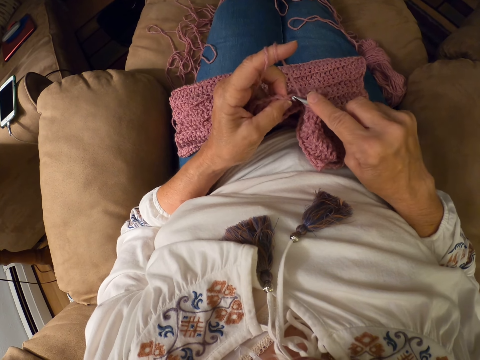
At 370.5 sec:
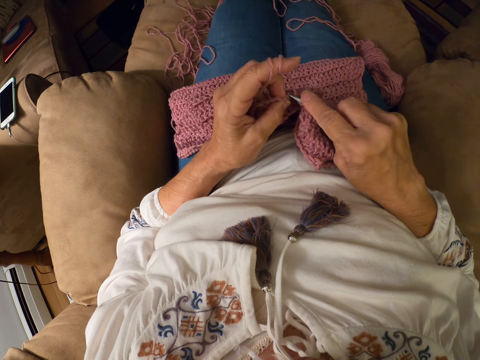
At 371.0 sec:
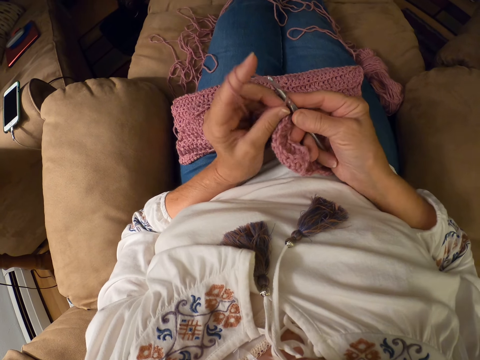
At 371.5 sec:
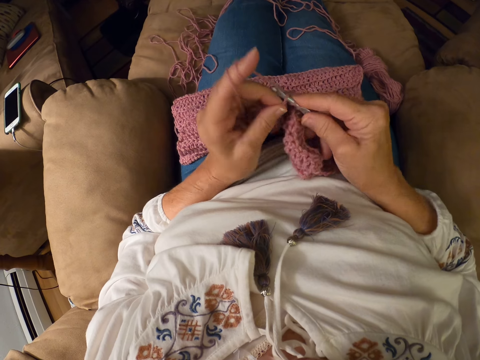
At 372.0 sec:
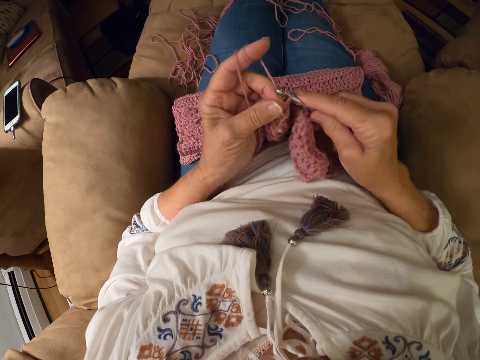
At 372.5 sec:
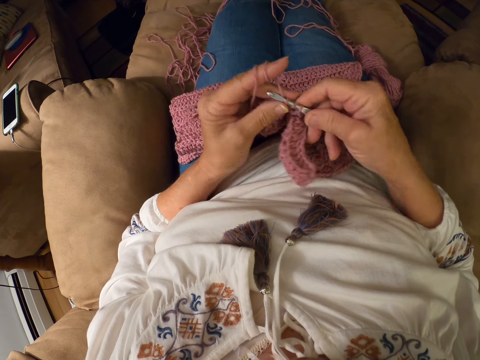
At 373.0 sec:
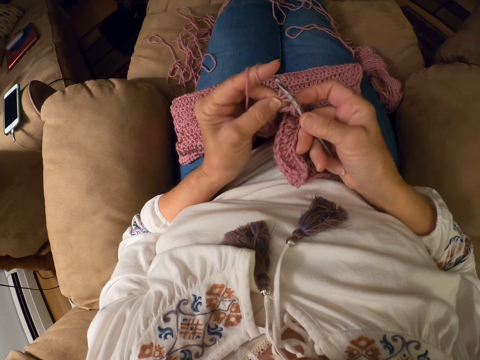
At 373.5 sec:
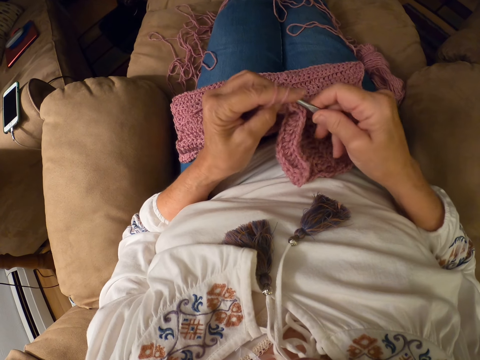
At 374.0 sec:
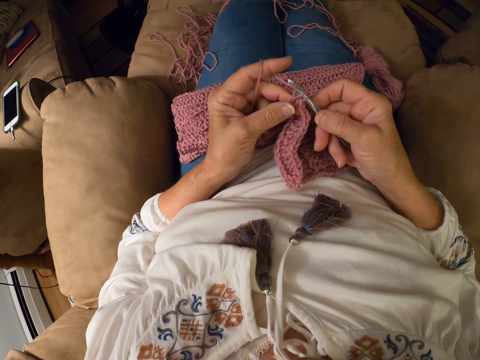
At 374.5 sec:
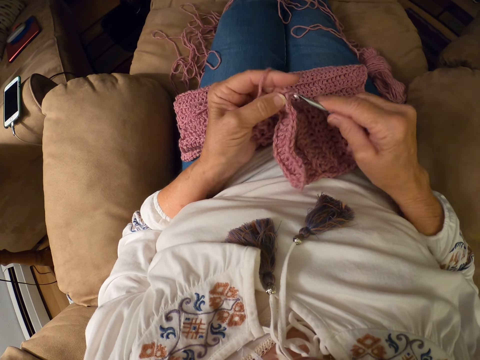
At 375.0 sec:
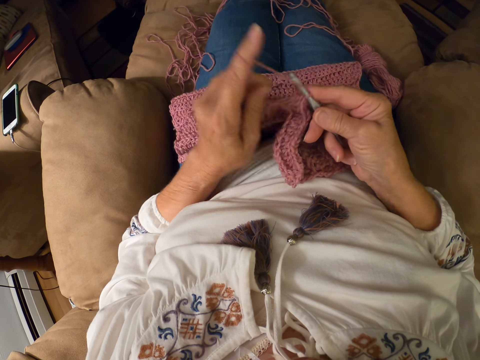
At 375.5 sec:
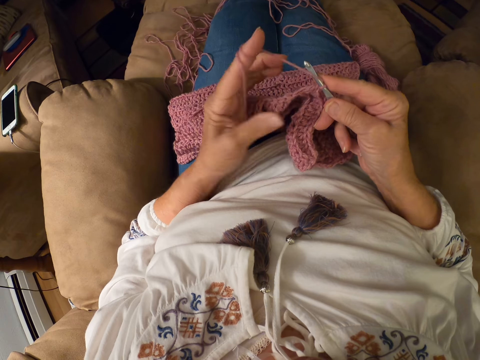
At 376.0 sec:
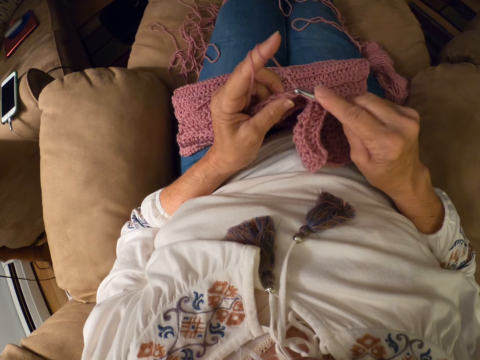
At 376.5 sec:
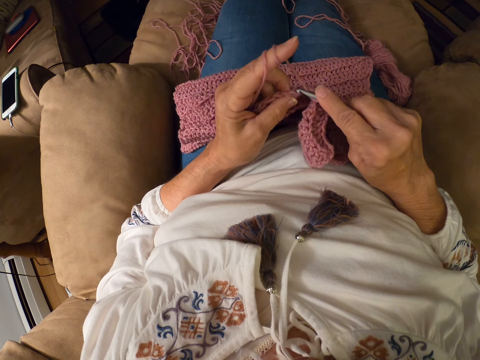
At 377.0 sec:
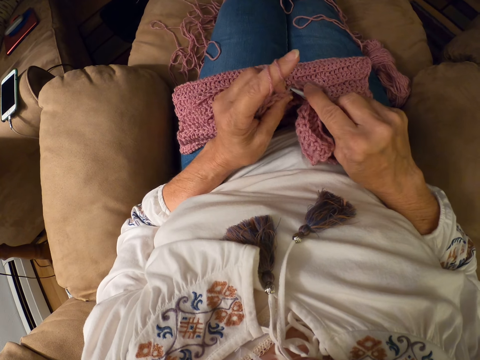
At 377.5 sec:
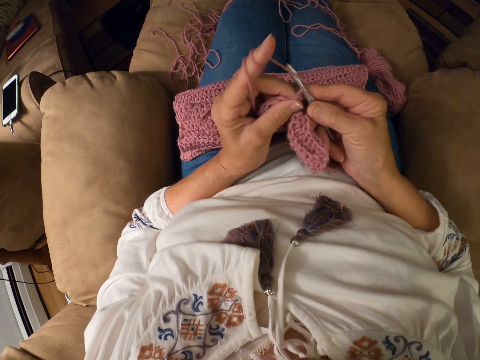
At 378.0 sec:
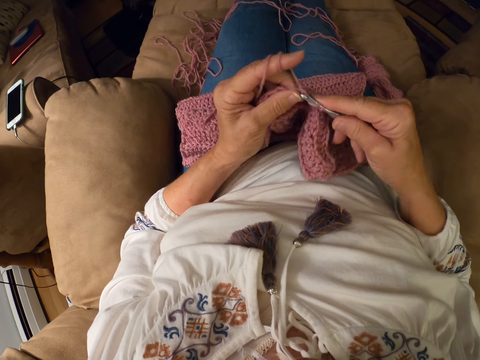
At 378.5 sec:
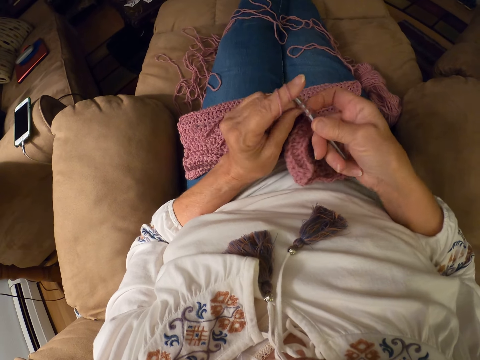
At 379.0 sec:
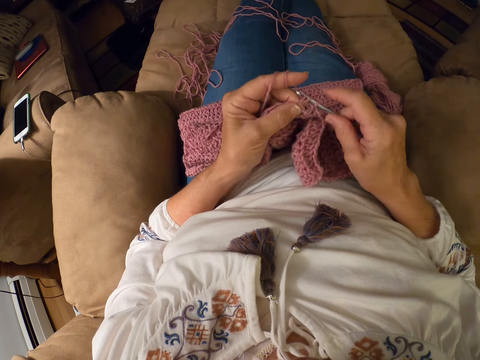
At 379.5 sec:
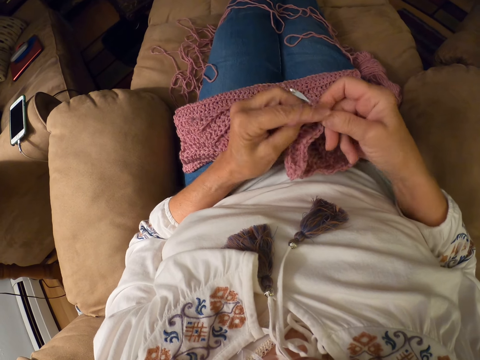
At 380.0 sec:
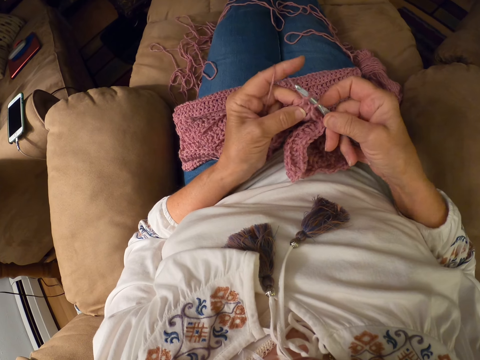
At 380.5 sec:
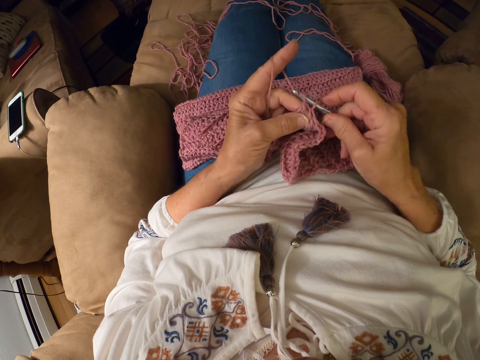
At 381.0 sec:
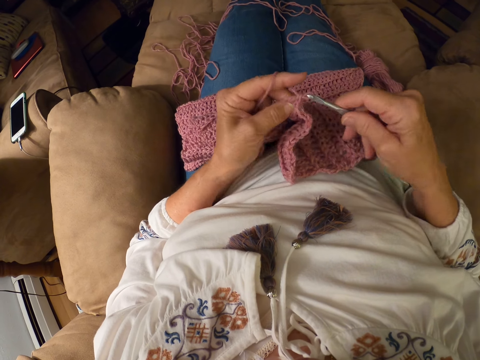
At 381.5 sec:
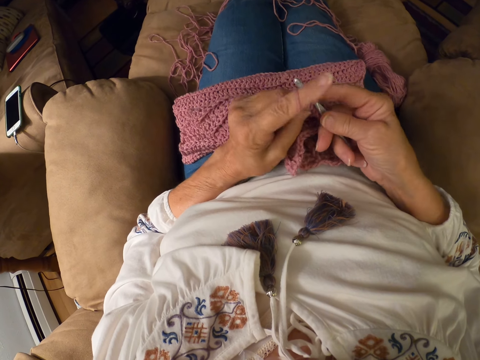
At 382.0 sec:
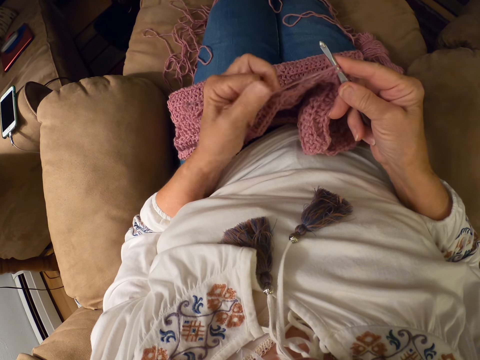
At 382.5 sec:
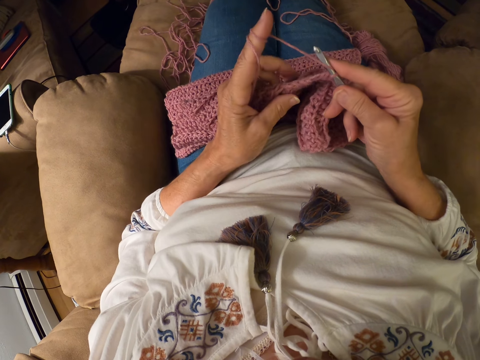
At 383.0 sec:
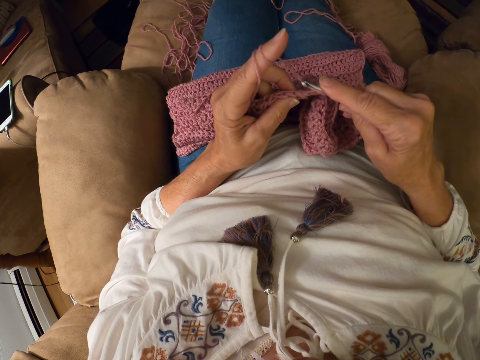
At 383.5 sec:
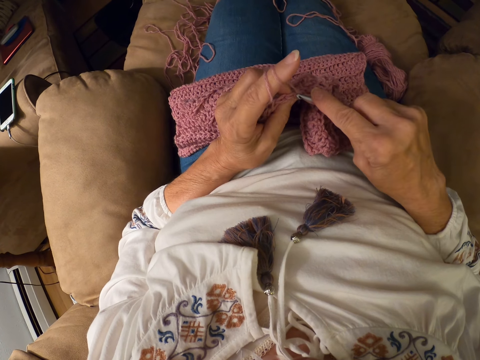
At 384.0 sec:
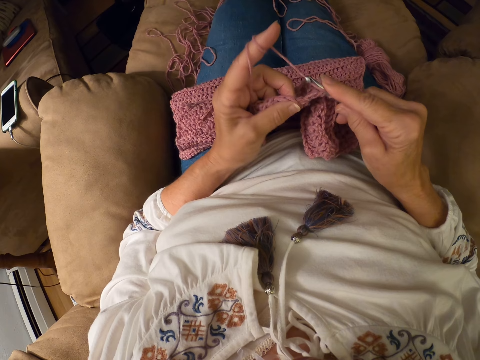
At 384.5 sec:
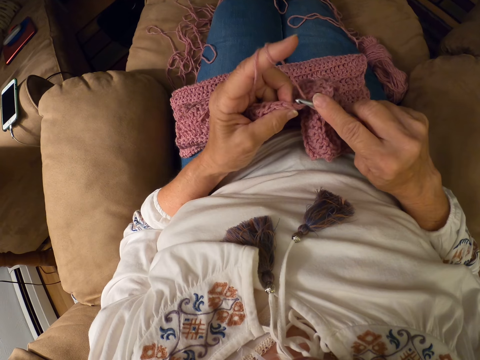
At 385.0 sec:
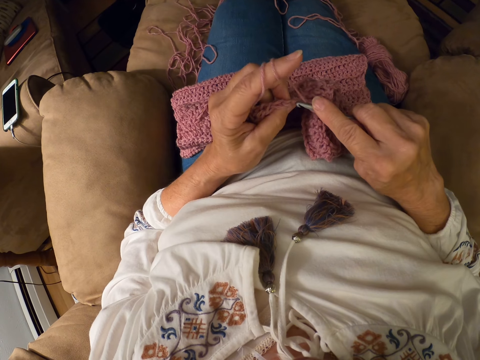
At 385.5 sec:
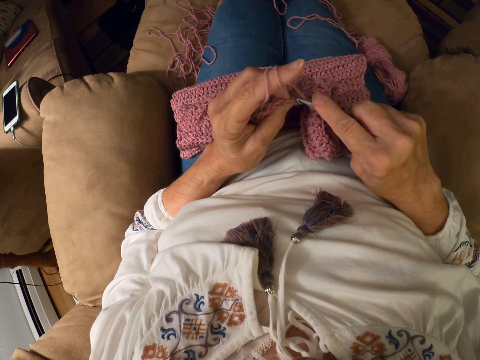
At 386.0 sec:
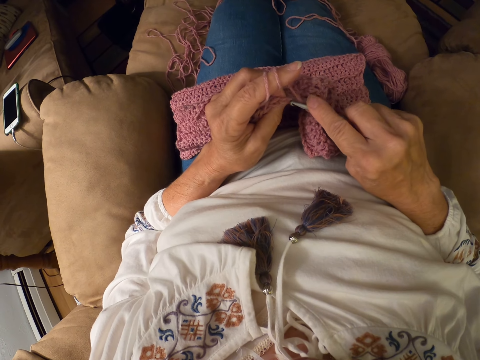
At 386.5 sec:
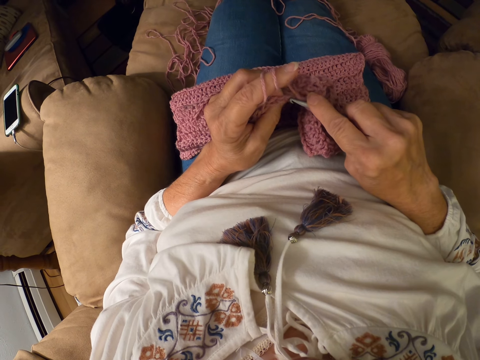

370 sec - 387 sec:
The camera wearer rolls the yarn around her left index finger. She crochets with the yarn. She rolls the yarn around her left index finger. She crochets with the yarn.

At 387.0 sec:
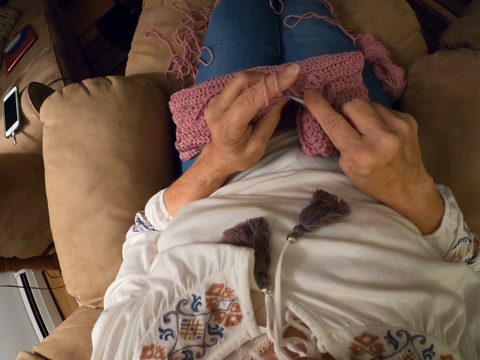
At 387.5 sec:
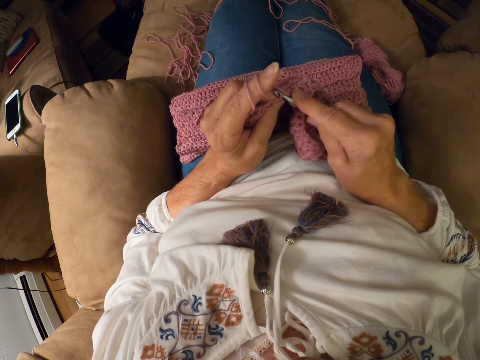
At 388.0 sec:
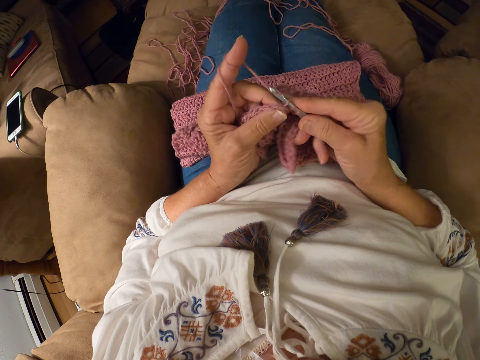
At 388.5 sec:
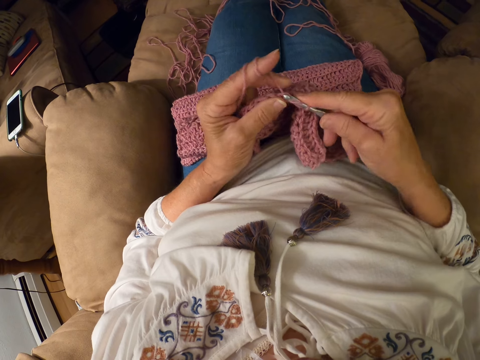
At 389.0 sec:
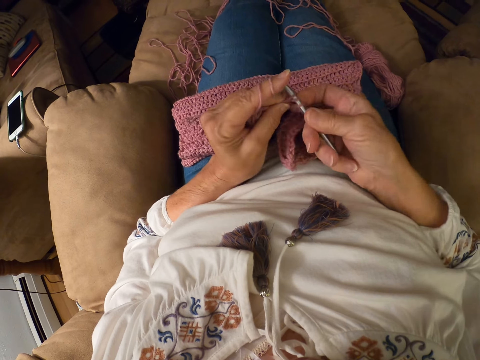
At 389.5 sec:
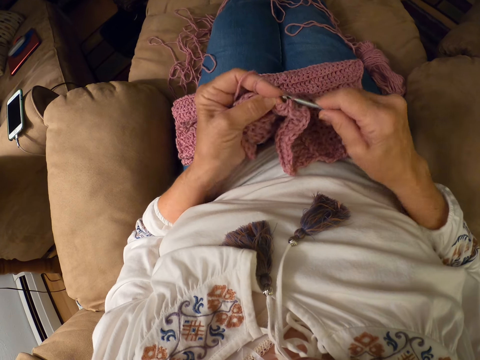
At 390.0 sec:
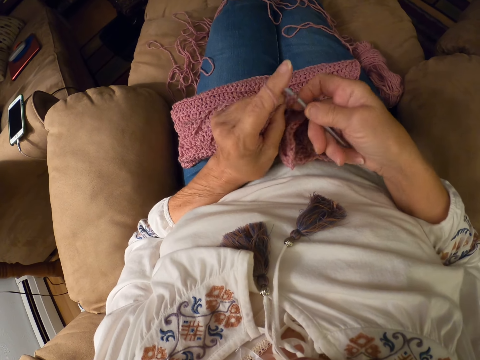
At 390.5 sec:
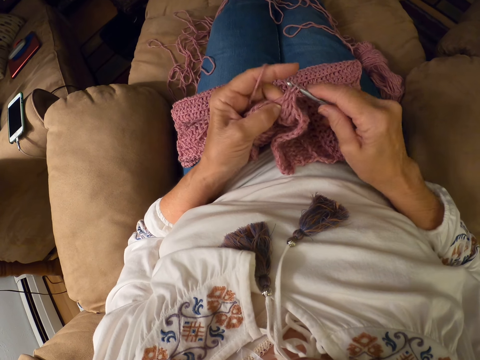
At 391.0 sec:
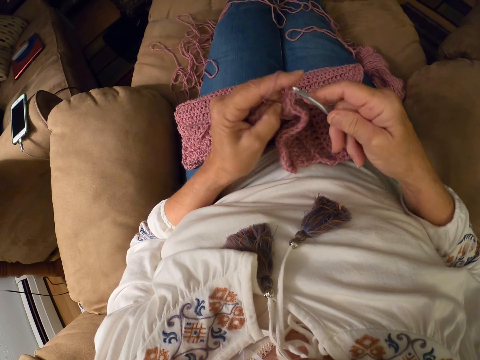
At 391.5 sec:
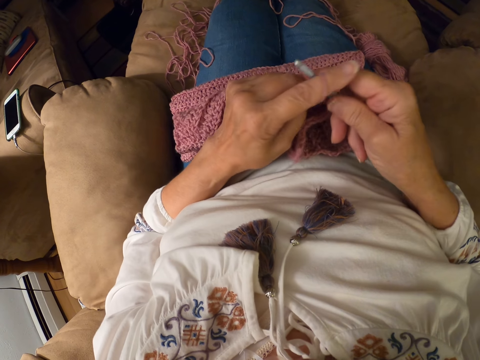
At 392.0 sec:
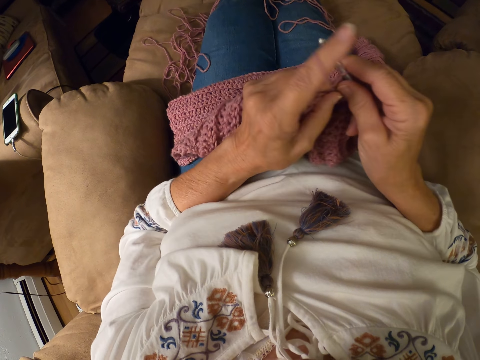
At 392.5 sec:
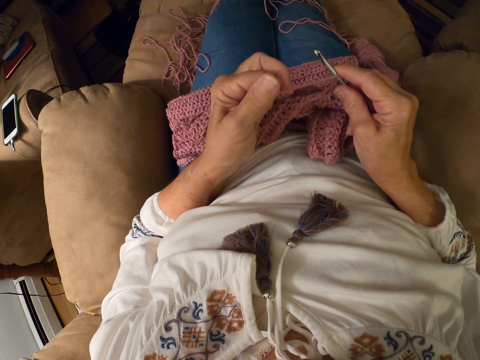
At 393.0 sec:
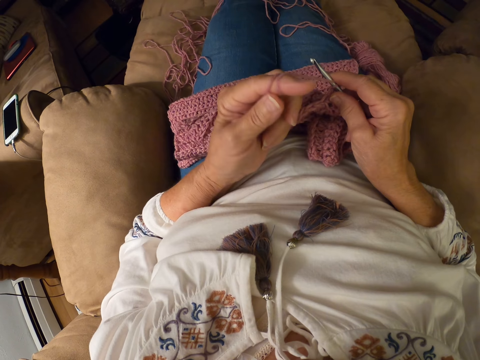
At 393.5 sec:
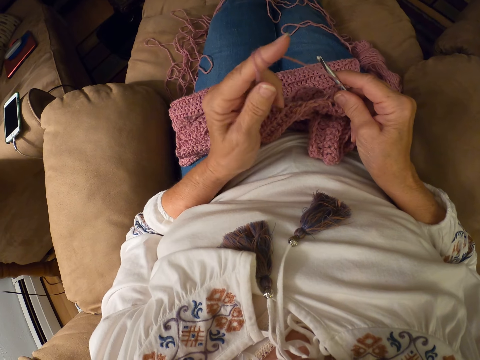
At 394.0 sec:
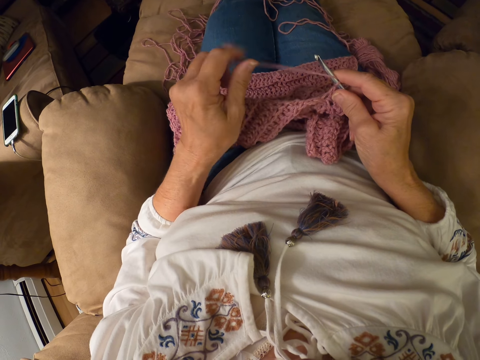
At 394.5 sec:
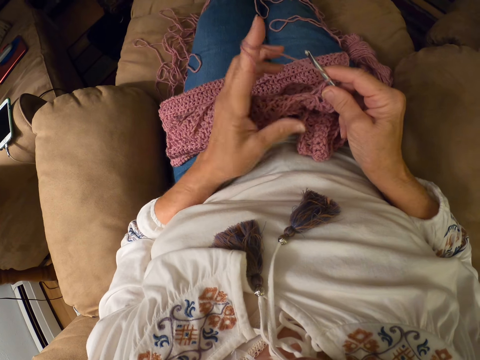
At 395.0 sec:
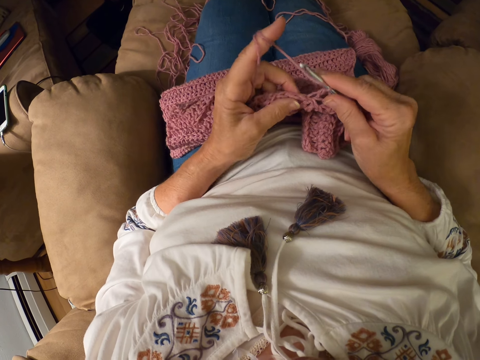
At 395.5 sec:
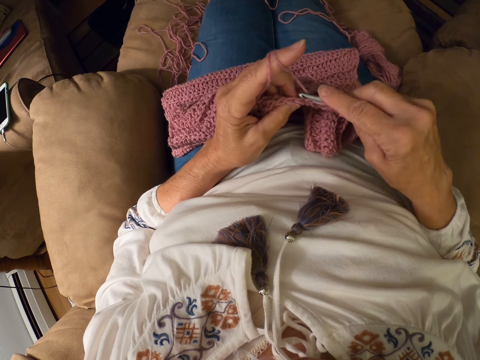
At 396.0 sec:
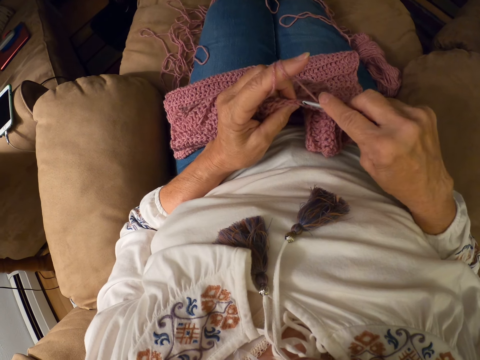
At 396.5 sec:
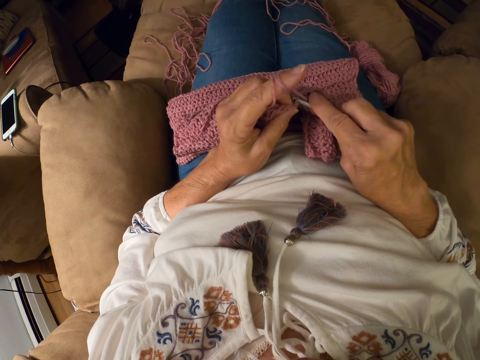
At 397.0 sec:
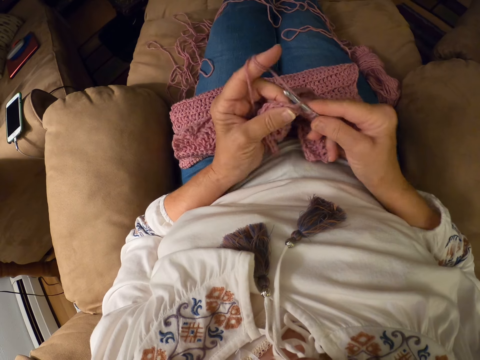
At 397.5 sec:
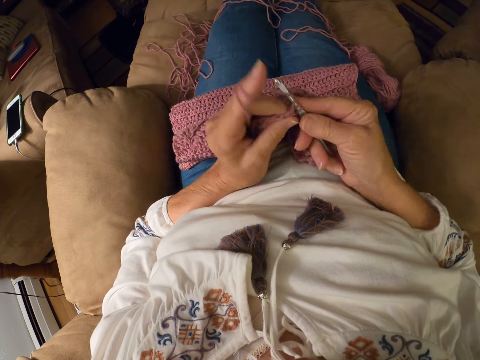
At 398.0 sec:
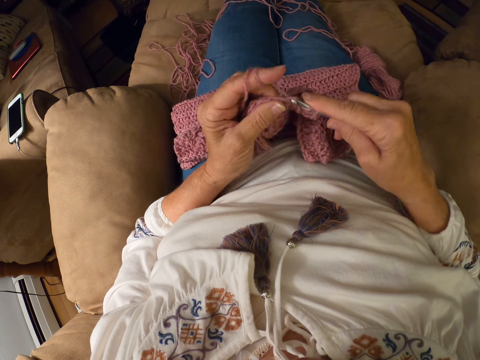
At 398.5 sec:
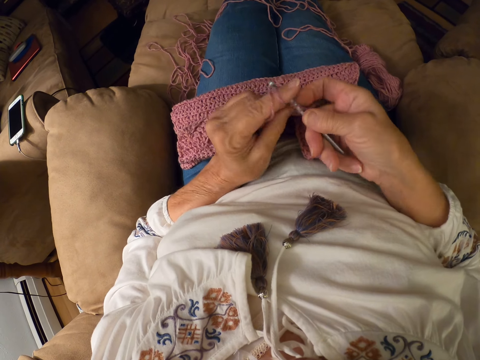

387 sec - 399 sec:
The camera wearer moves her left hand. She rolls the yarn around her left index finger. She crochets with the yarn.
